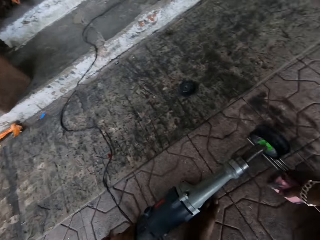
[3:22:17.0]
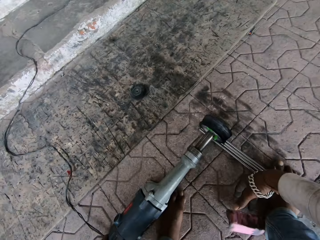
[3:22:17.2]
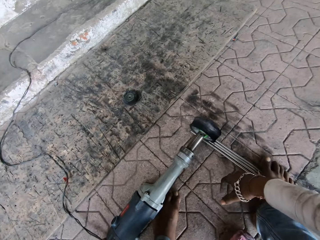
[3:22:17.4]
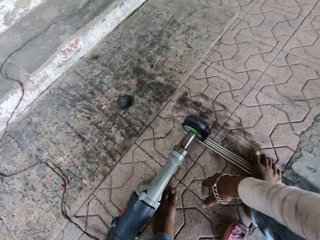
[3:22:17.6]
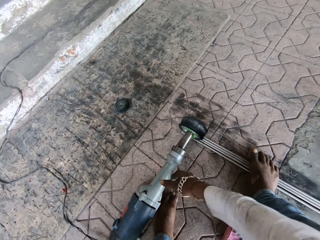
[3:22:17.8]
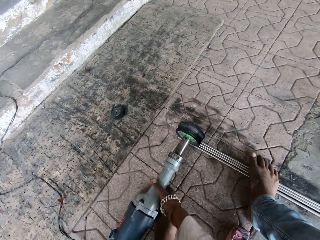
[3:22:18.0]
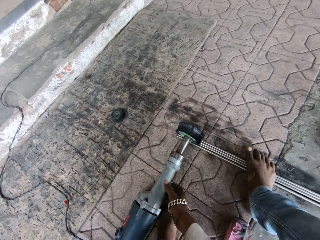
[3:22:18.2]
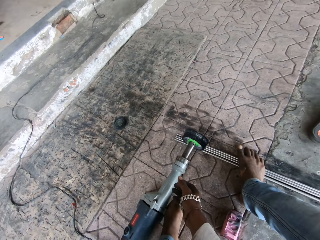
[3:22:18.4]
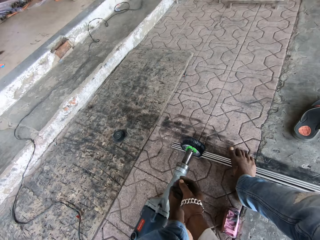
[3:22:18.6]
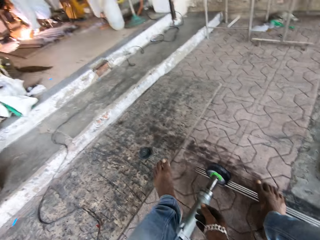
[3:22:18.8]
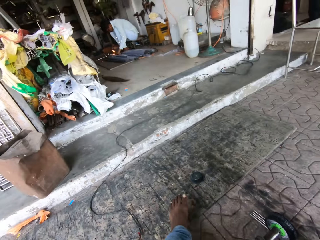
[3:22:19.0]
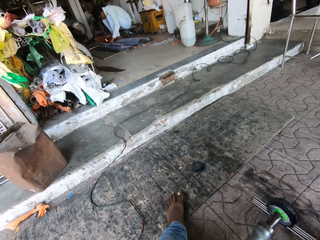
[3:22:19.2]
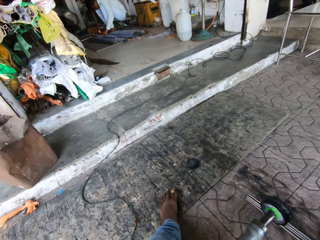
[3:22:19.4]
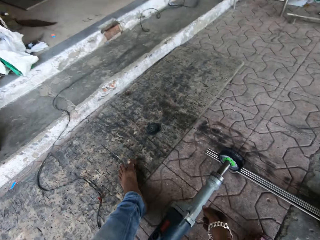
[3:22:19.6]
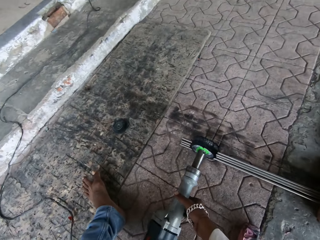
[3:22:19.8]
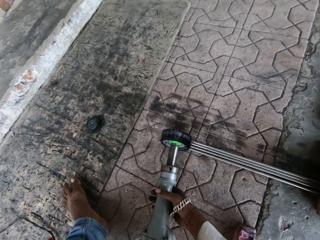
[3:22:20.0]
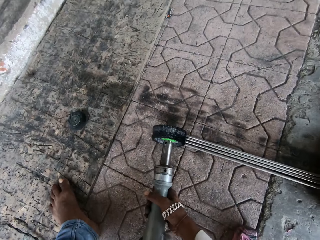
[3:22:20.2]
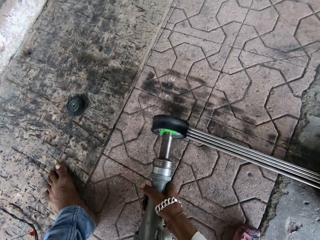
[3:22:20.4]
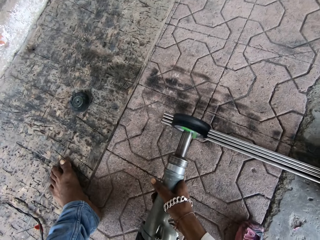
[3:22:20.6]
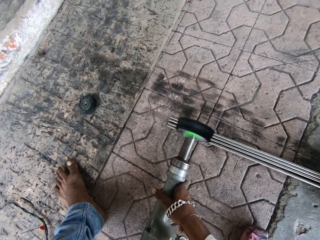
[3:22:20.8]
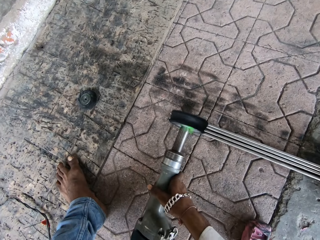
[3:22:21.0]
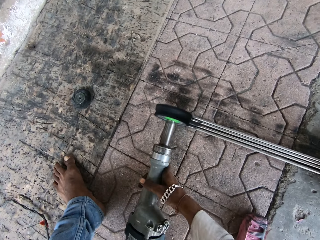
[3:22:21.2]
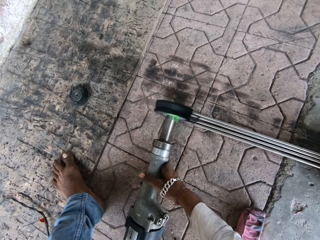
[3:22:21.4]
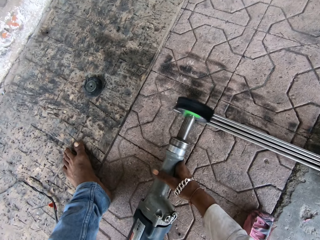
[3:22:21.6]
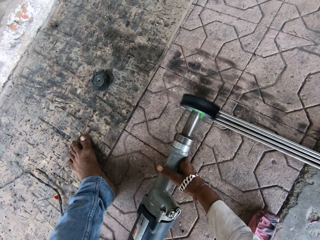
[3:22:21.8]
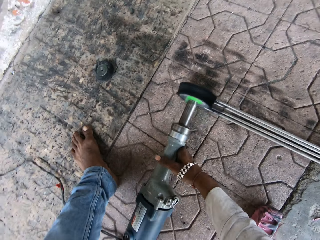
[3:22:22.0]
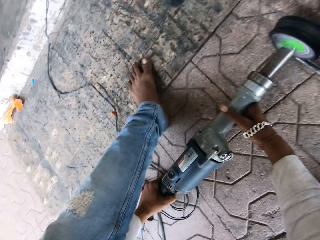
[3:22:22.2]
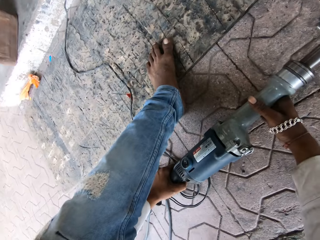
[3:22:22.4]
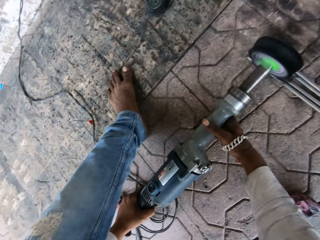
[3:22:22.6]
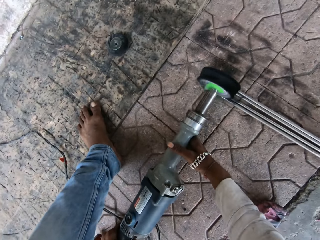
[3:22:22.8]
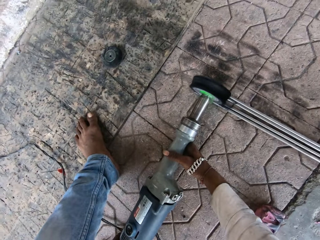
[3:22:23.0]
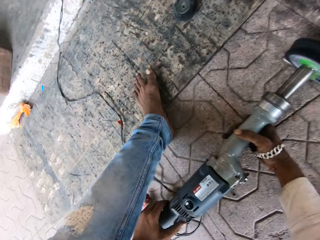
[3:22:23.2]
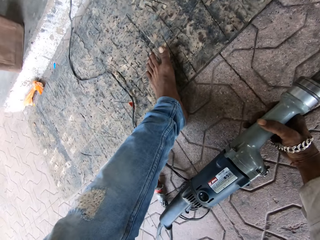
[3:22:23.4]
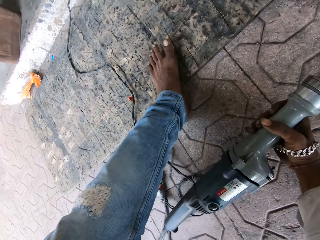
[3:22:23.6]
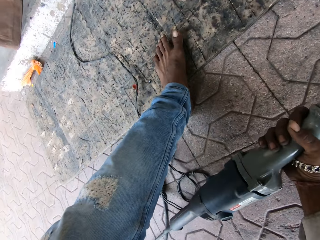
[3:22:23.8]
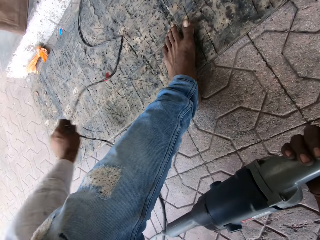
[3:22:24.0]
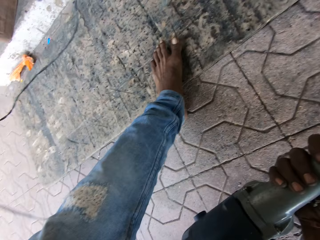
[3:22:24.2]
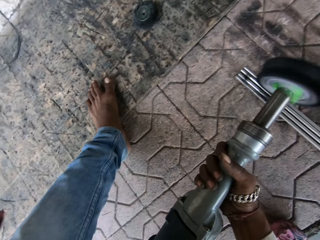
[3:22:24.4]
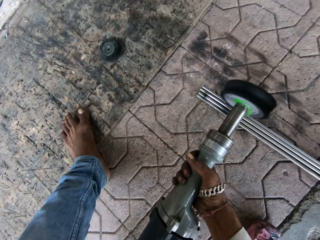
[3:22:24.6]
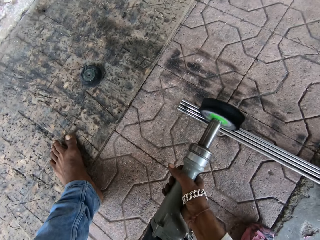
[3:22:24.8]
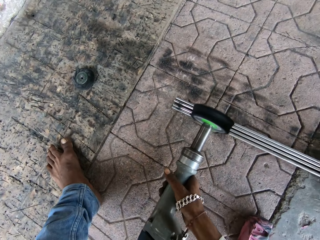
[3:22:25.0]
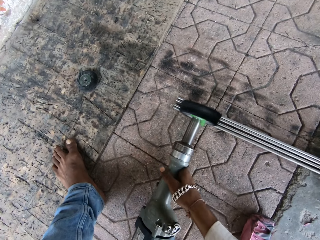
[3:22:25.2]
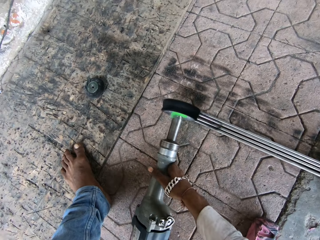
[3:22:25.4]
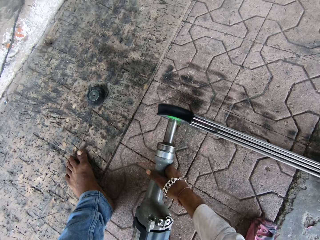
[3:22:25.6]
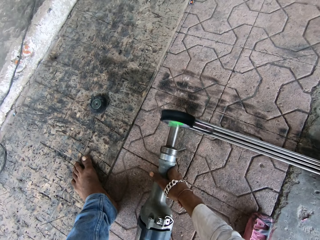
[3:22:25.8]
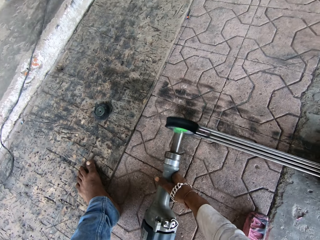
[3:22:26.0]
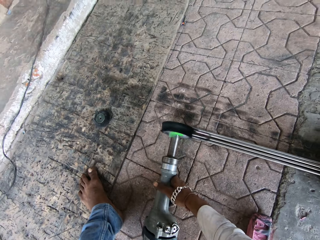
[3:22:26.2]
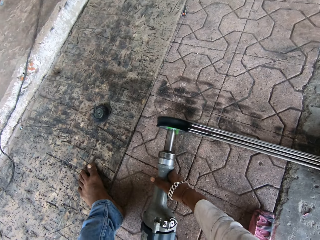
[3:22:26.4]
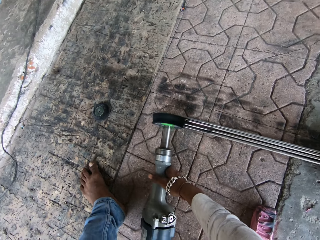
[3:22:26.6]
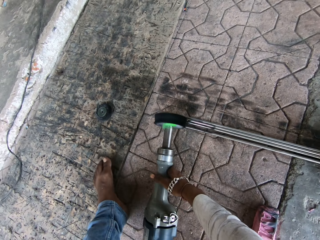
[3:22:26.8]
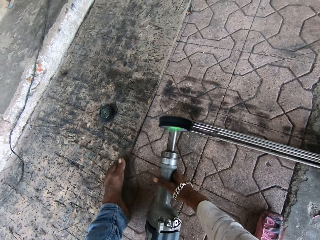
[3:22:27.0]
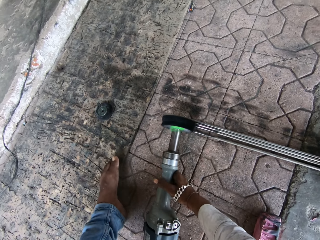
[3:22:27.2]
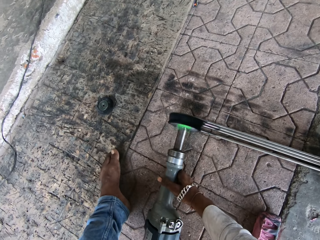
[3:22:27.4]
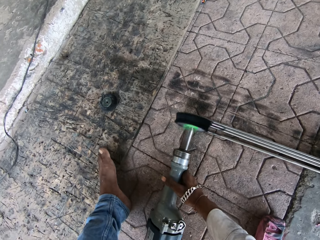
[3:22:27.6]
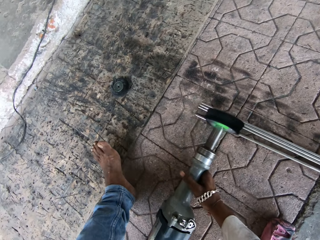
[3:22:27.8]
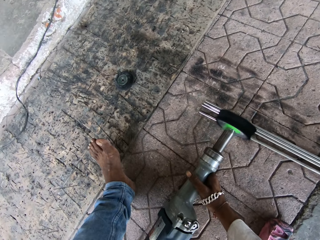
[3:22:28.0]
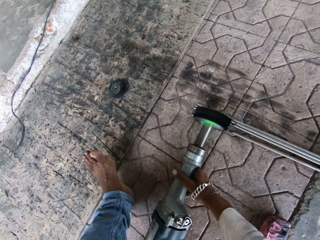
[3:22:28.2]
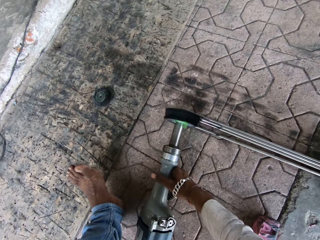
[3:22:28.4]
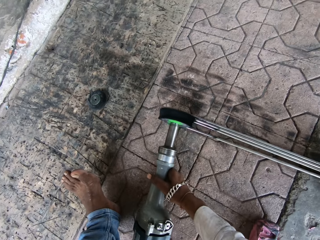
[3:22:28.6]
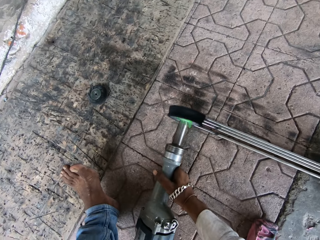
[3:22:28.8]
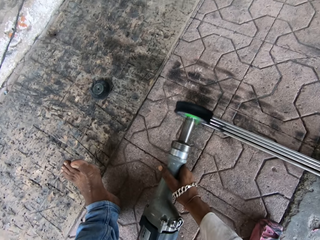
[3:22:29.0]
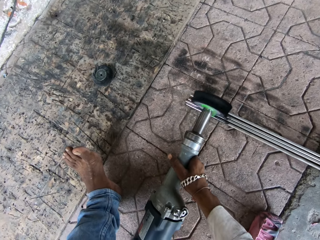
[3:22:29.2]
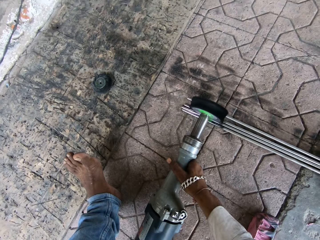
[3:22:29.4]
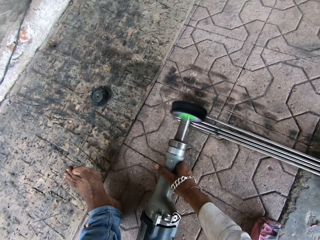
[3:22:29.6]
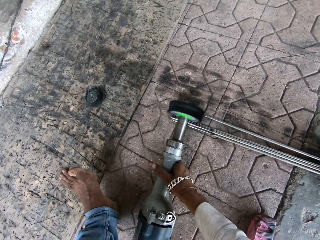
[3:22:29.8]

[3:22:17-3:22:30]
The camera wearer drops something. They move the machine. They take the machine. They operate something on the metal rods. They smoothen the metals. They throw the cable. They operate the machine on the metal rods.

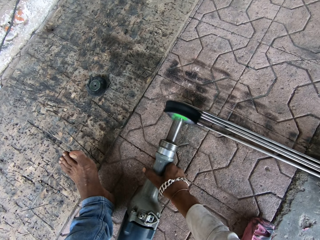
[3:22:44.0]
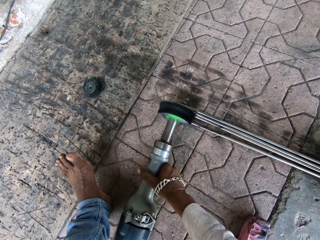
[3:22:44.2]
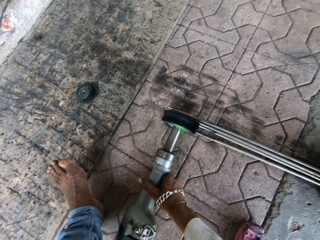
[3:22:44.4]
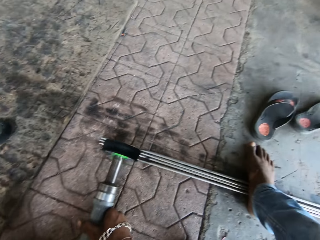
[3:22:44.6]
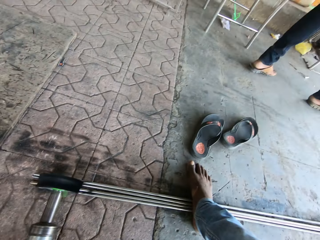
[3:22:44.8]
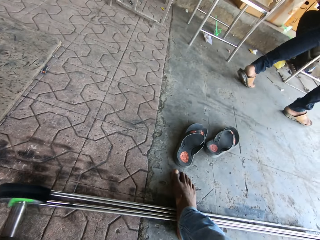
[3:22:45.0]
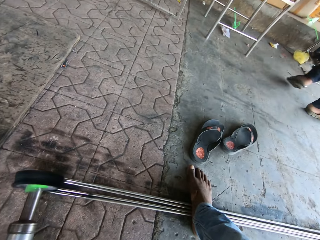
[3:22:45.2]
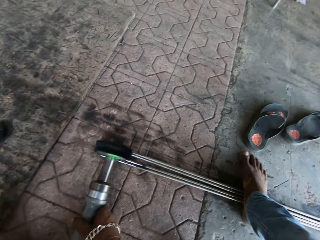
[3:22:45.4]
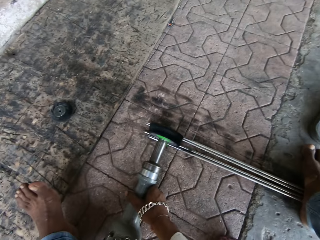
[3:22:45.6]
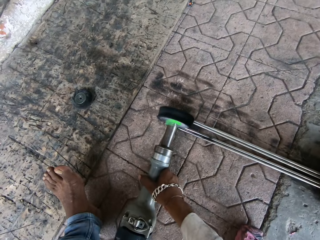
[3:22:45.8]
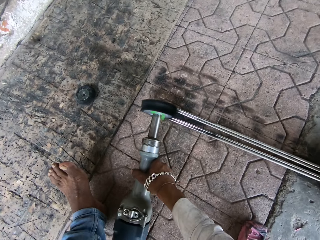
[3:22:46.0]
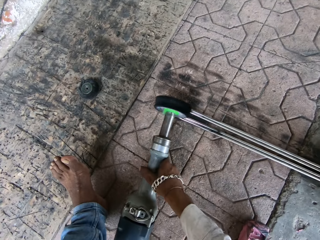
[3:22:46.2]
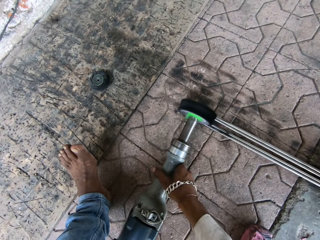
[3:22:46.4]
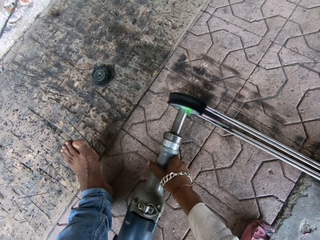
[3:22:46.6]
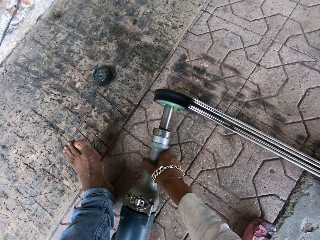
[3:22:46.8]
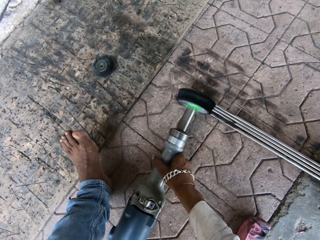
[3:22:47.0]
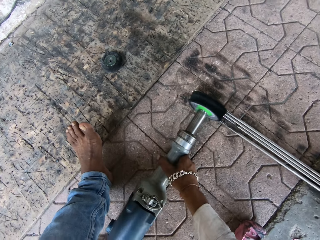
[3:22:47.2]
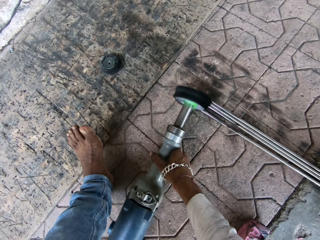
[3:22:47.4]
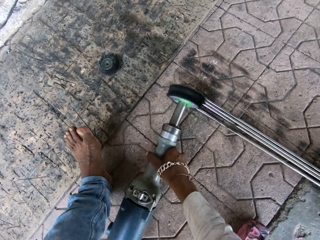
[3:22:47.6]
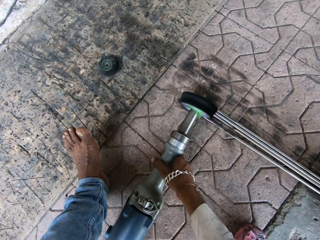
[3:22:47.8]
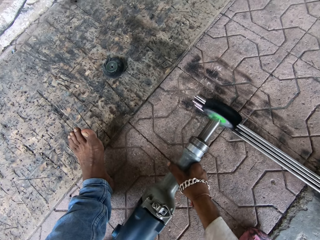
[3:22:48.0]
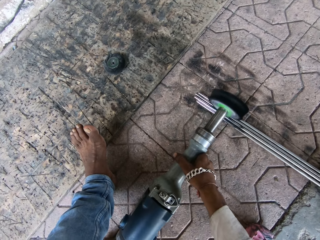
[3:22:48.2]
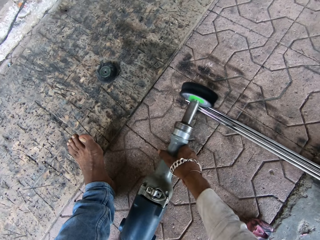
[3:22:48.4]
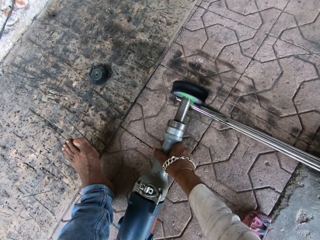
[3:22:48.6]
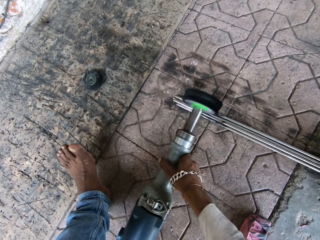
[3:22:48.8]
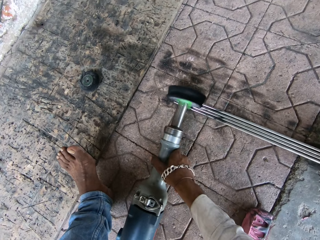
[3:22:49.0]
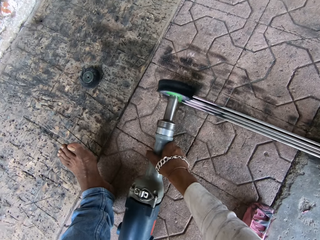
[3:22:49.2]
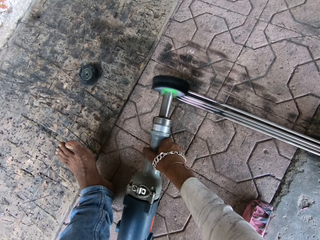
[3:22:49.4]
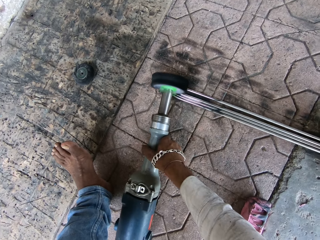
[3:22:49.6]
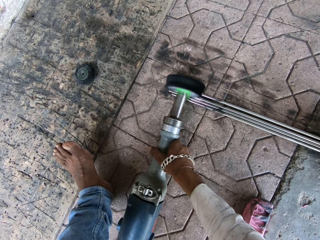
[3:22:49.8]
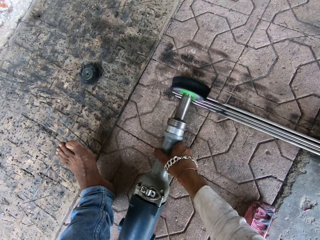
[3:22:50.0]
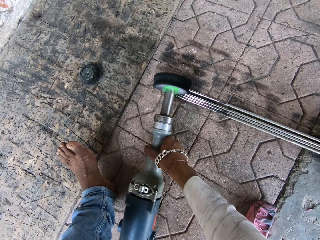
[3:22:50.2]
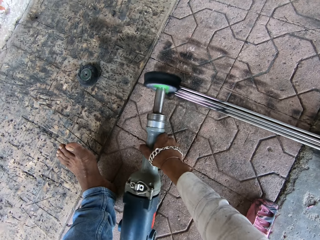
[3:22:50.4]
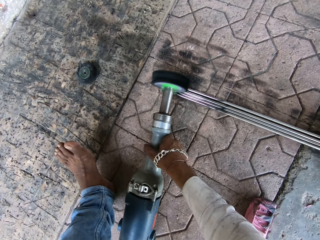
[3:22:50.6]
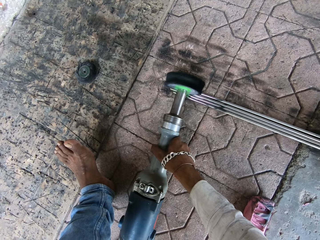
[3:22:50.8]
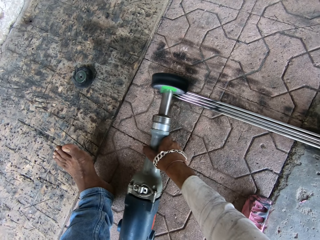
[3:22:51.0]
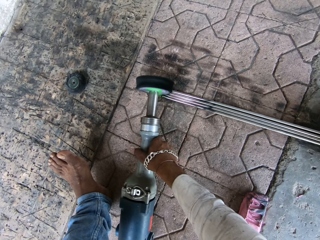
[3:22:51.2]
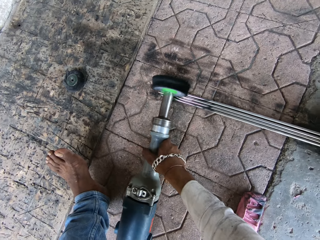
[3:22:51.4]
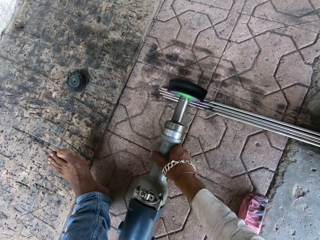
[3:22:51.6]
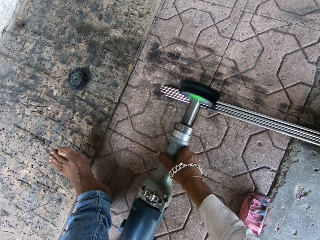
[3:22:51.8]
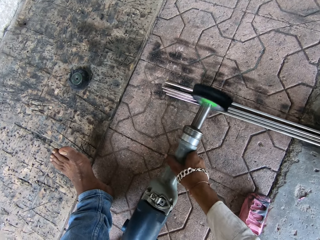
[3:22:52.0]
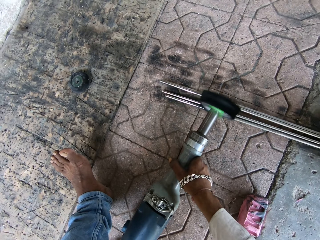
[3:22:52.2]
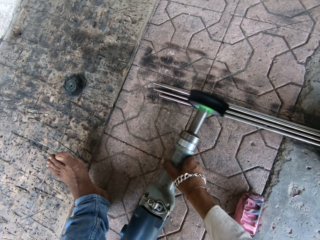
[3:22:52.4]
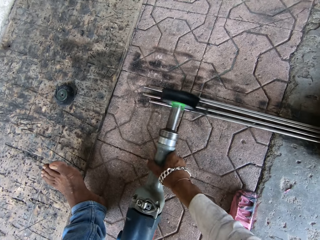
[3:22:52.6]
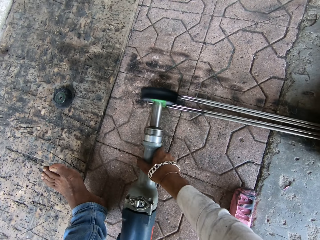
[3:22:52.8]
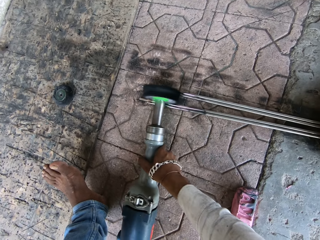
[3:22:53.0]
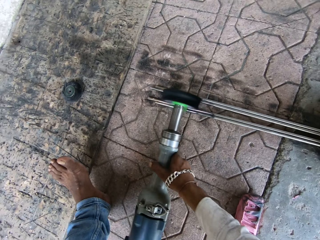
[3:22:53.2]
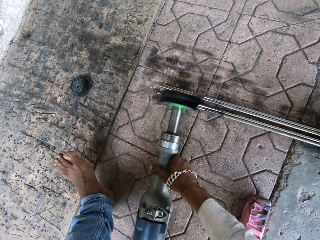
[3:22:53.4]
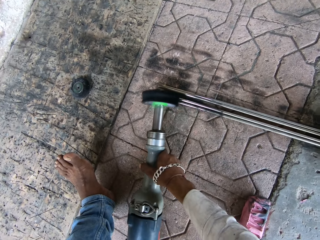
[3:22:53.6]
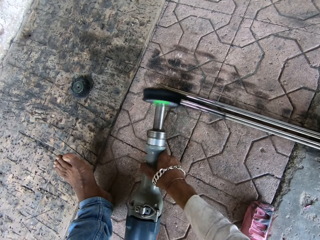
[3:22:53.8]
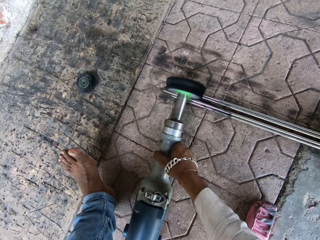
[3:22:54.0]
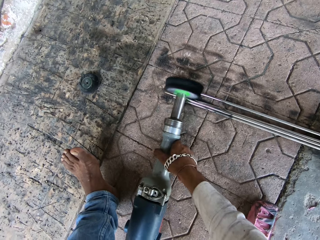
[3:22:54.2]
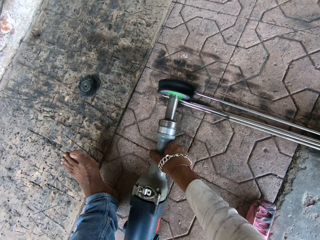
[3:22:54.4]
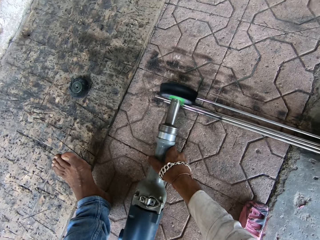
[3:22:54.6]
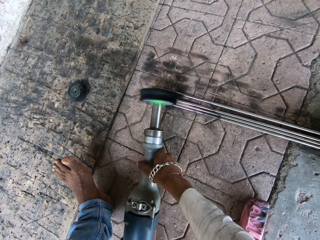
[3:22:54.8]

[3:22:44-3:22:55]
The camera wearer steps on the steel metal.
